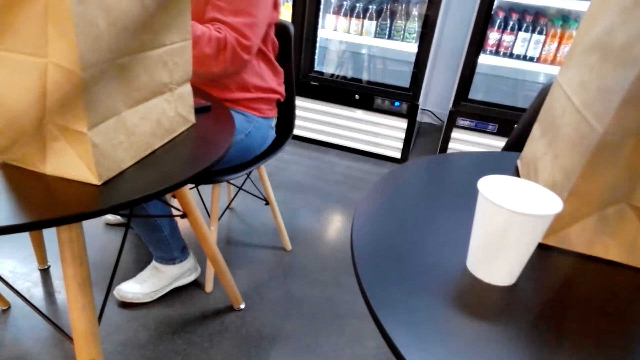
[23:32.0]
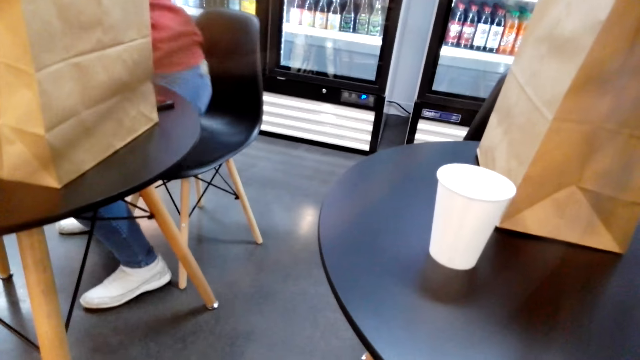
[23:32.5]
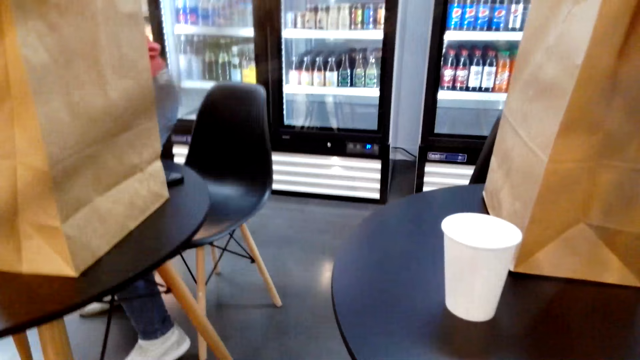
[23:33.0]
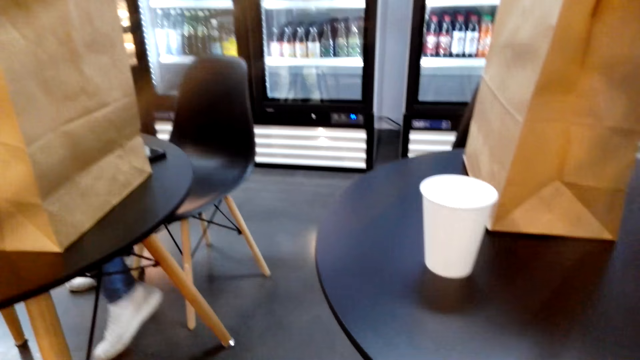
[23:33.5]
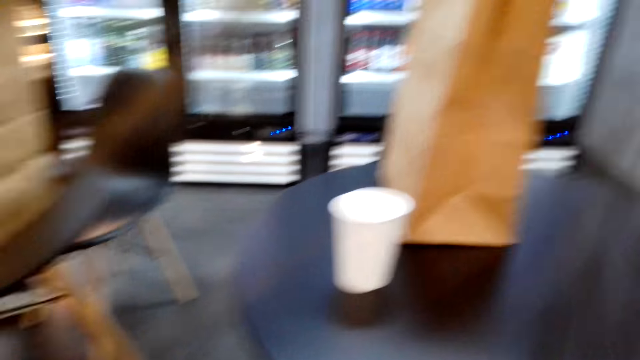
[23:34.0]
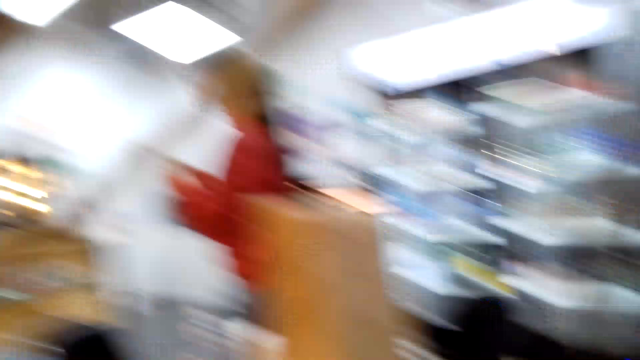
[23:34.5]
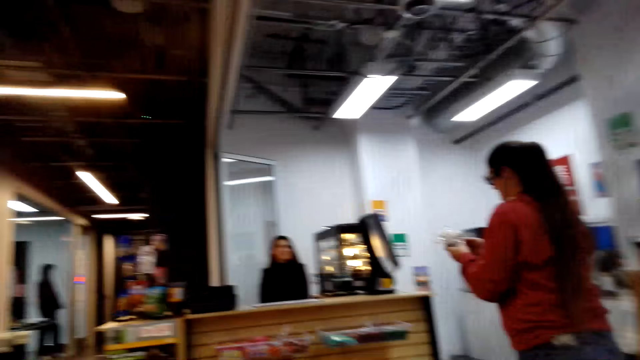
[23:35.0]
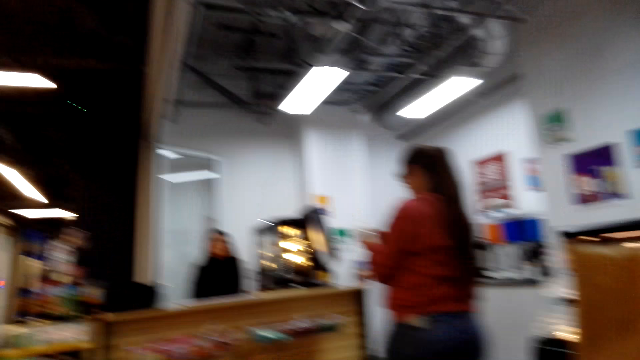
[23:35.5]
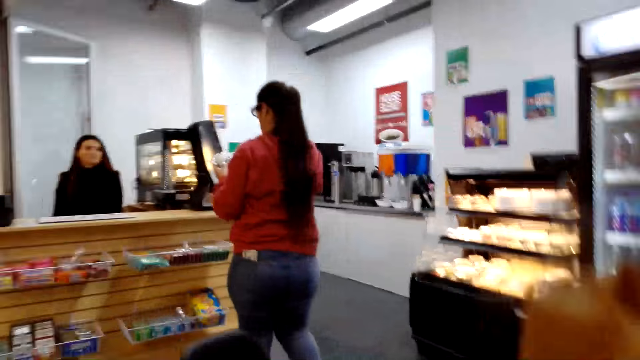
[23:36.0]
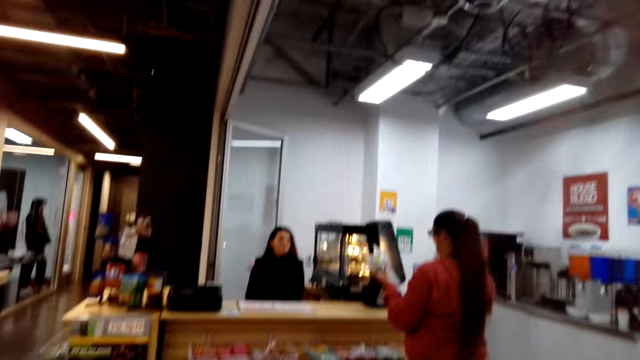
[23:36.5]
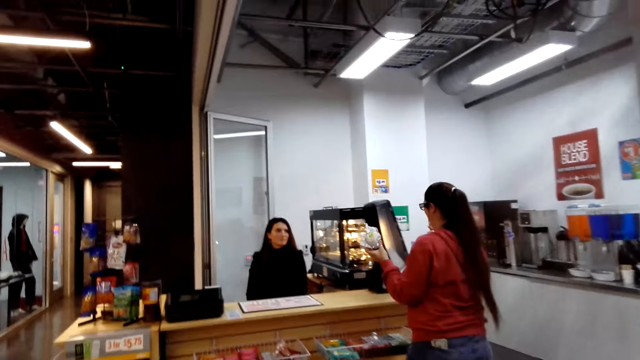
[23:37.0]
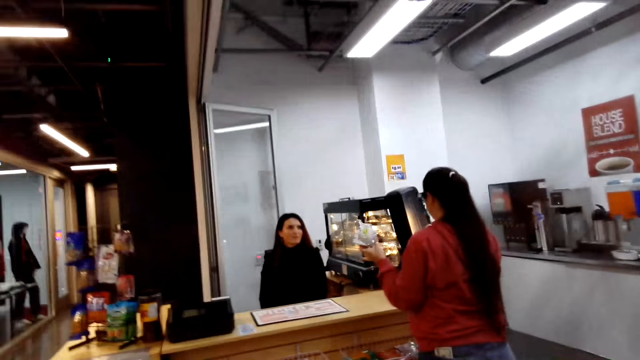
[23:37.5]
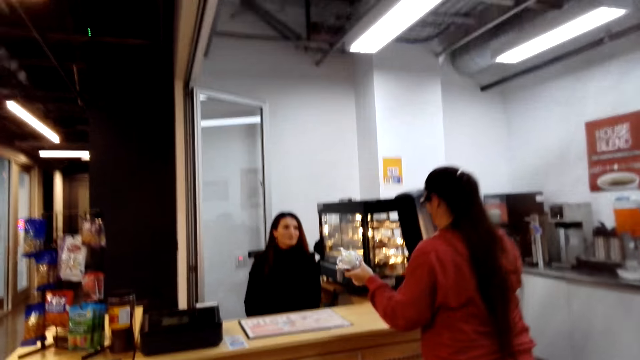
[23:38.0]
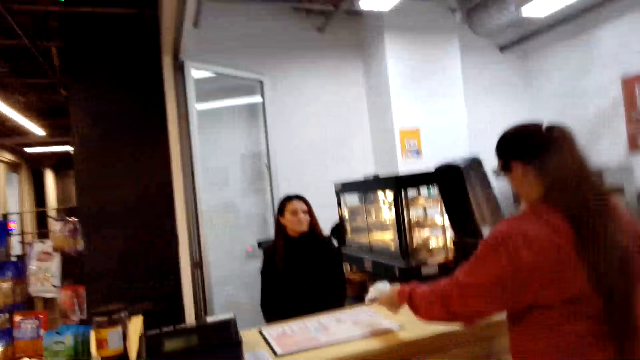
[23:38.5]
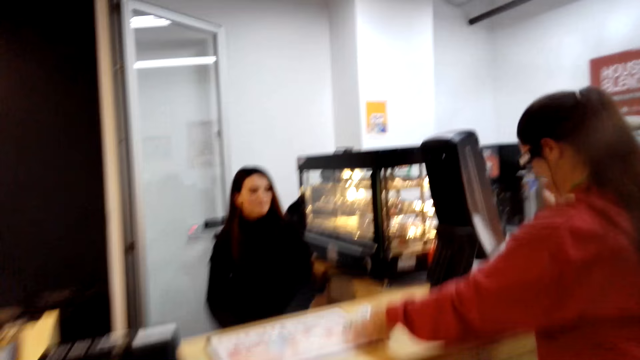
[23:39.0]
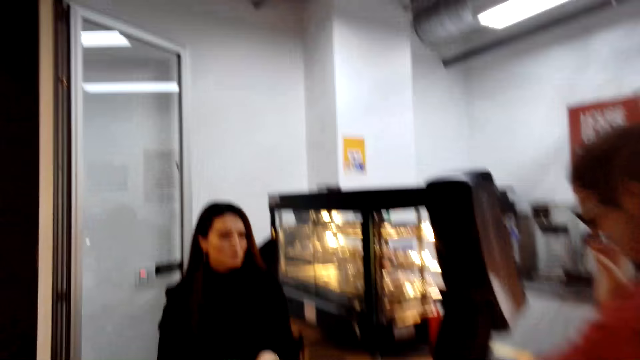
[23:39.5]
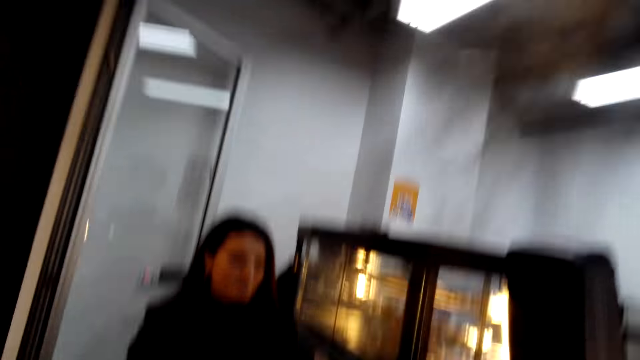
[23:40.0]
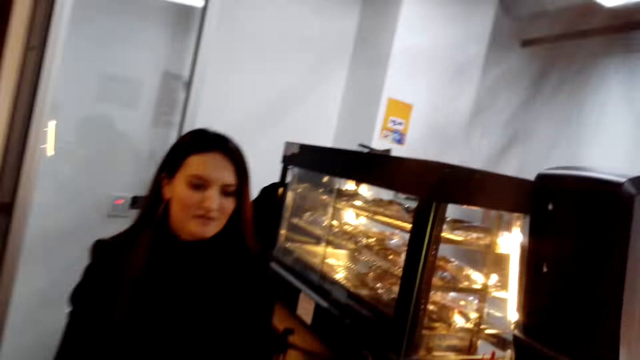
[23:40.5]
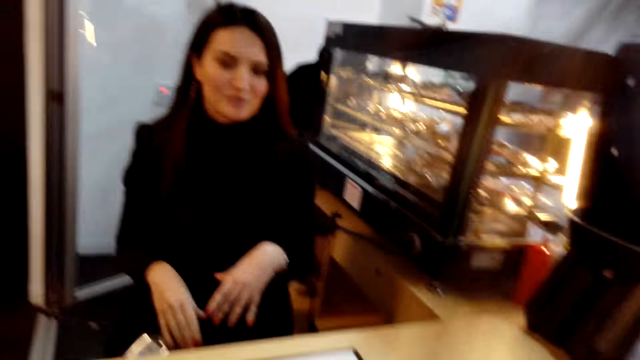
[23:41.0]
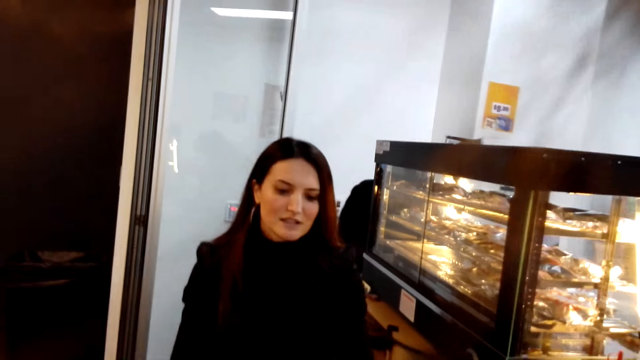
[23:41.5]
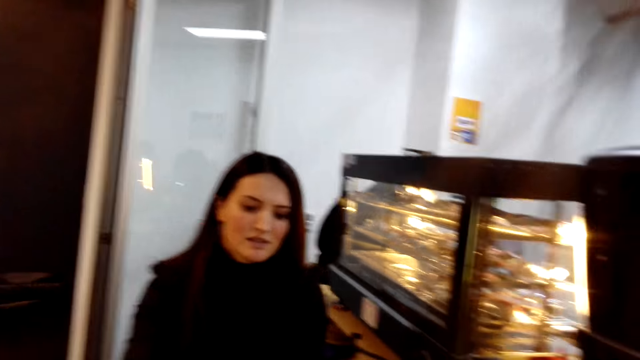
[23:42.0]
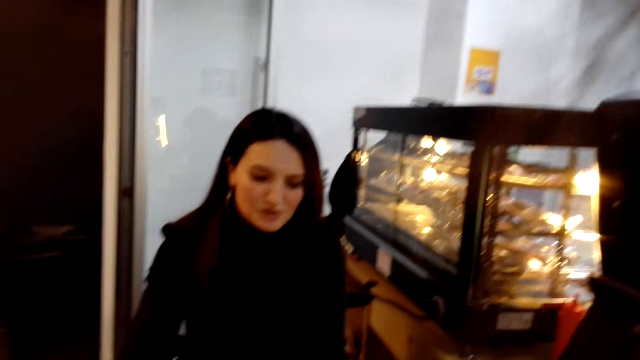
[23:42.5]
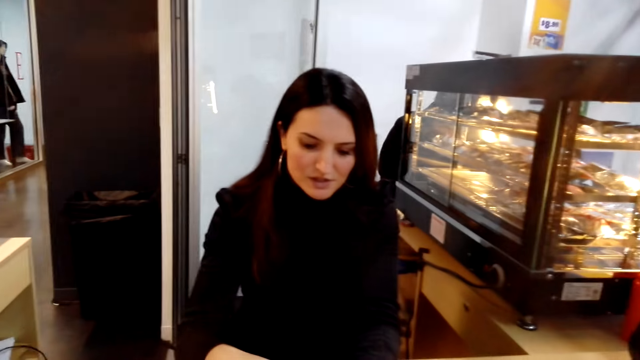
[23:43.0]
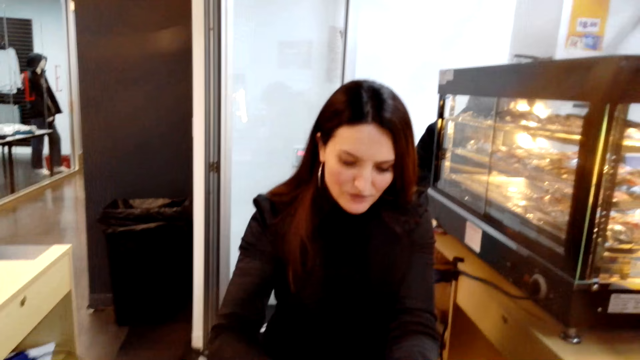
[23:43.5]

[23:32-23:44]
A woman walks away from the camera wearer. The camera wearer talks to the woman. They walk towards the woman. Another woman places something on the counter. The camera wearer talks to another woman.

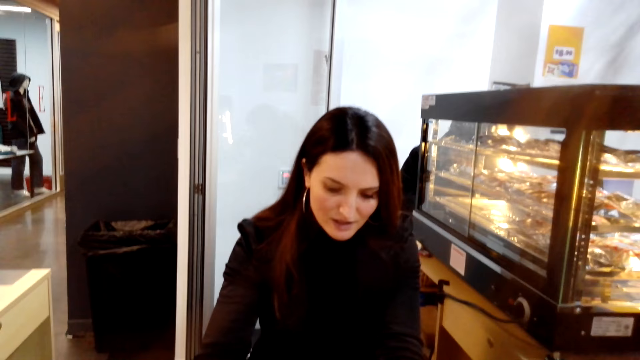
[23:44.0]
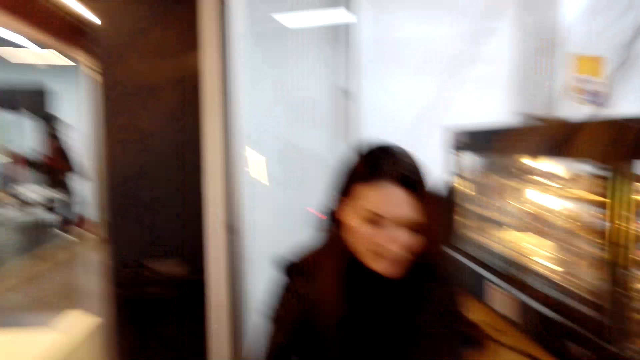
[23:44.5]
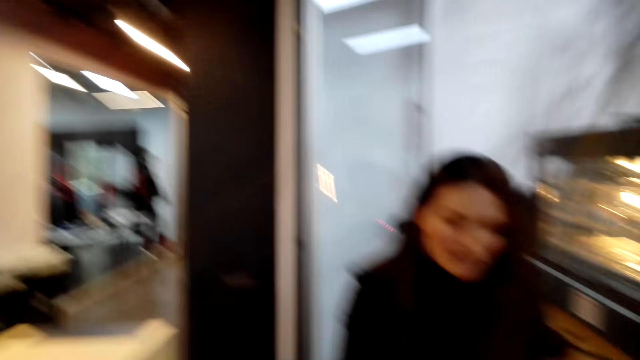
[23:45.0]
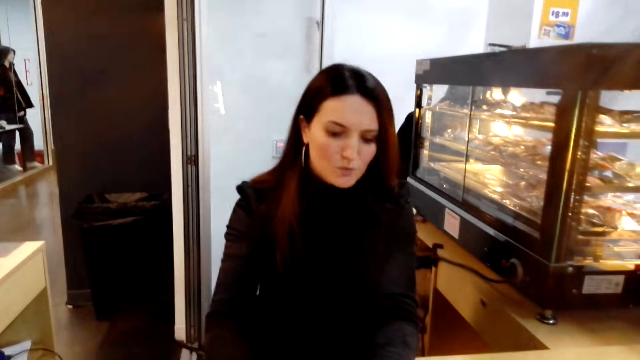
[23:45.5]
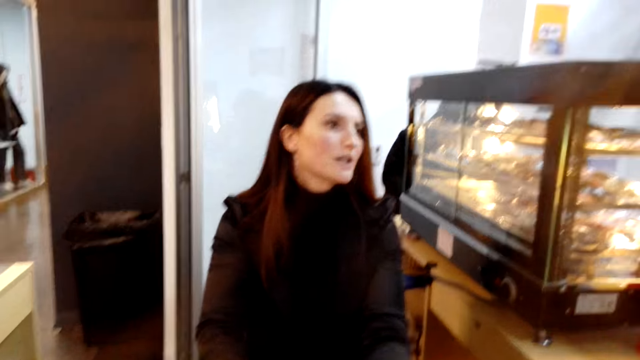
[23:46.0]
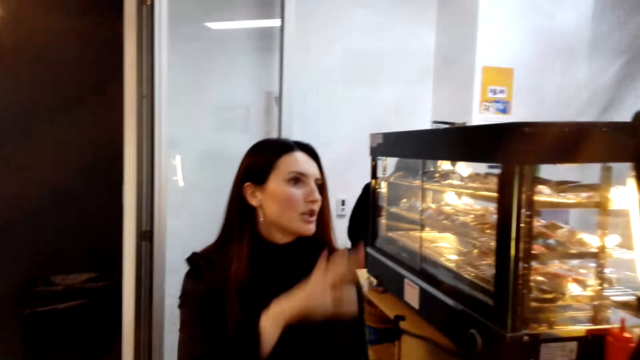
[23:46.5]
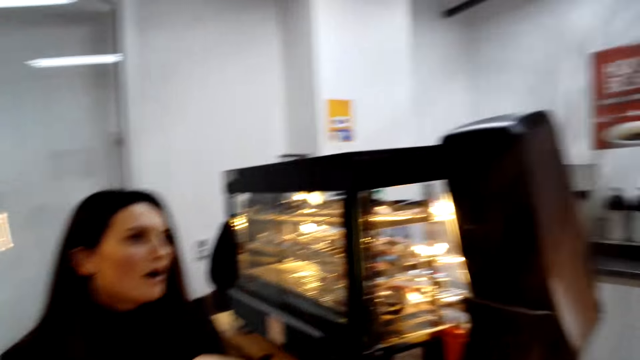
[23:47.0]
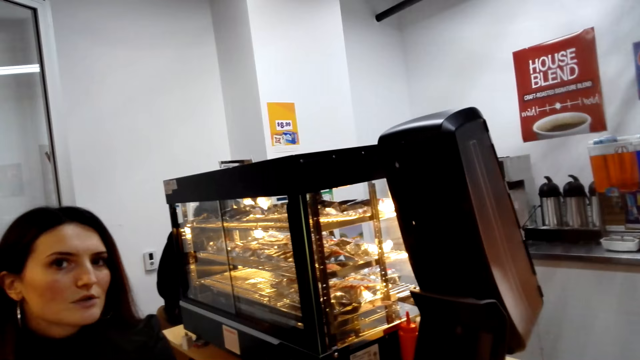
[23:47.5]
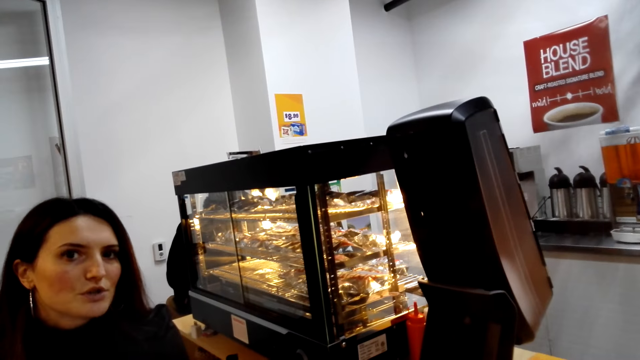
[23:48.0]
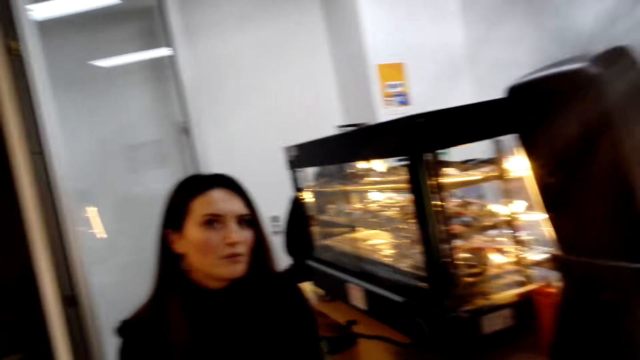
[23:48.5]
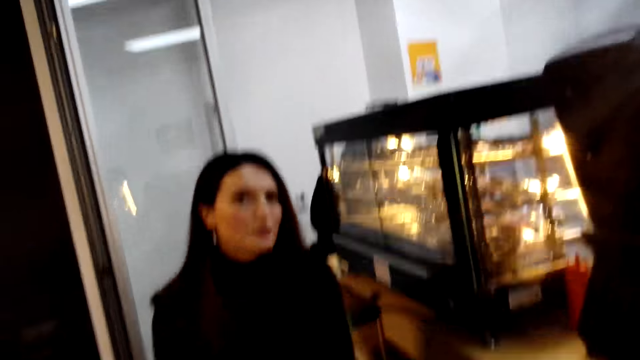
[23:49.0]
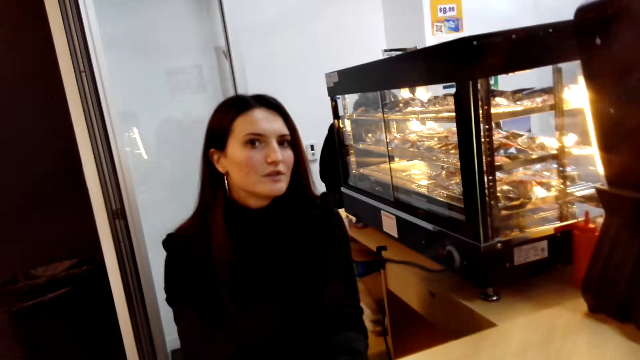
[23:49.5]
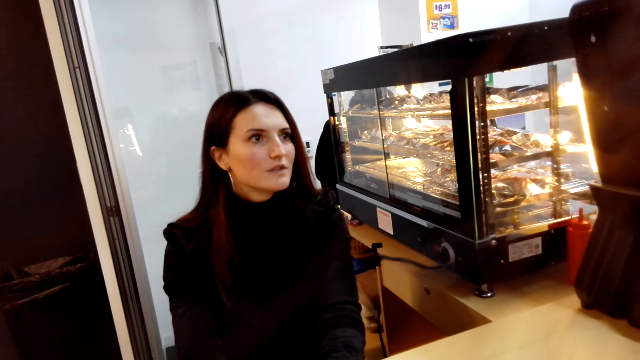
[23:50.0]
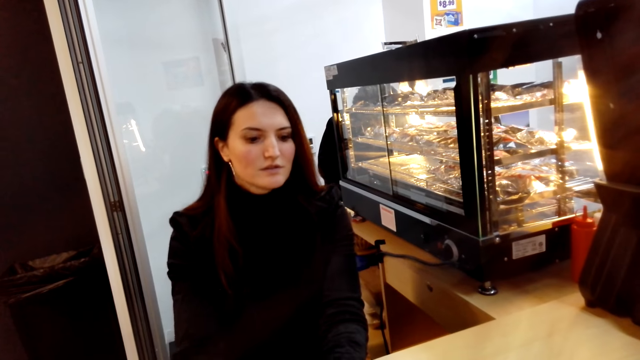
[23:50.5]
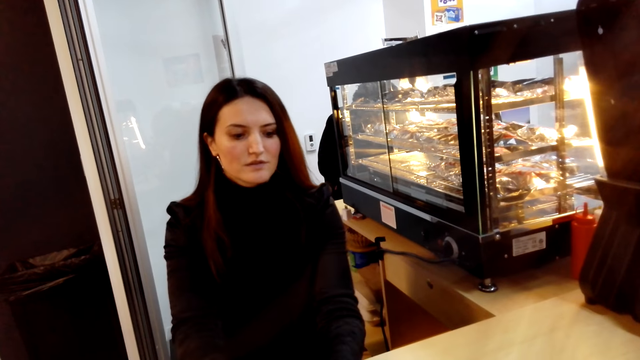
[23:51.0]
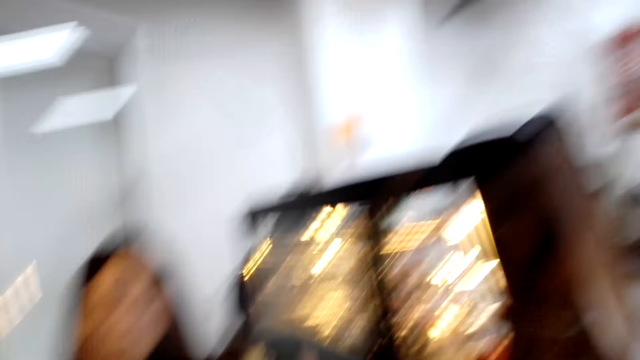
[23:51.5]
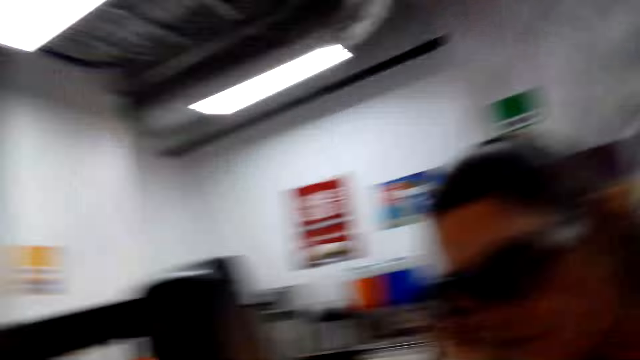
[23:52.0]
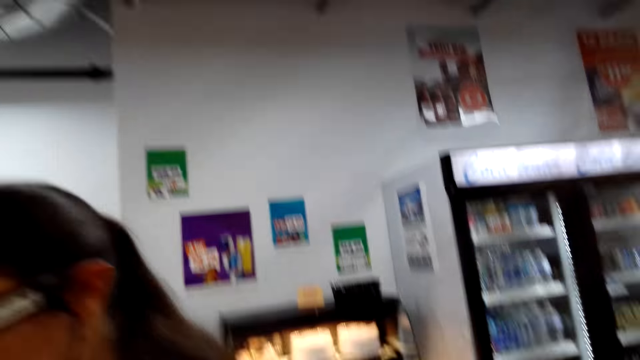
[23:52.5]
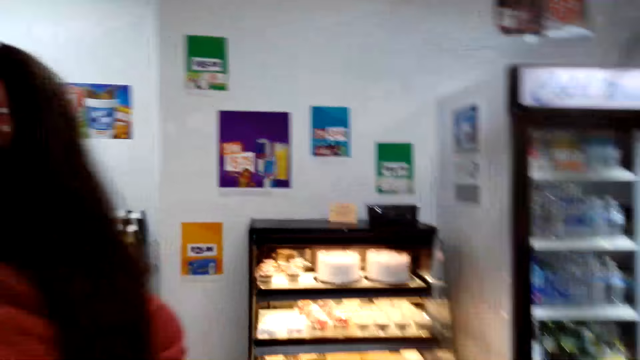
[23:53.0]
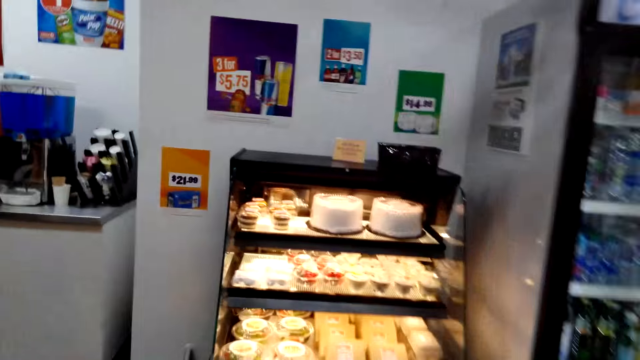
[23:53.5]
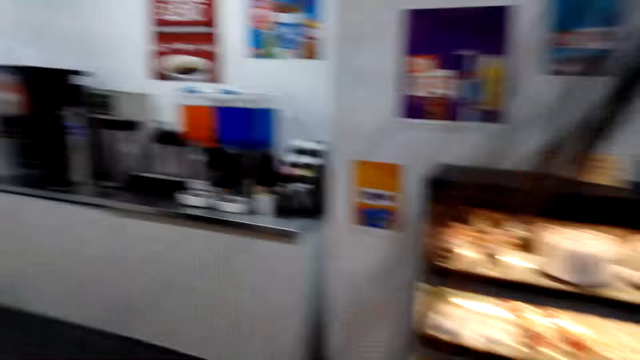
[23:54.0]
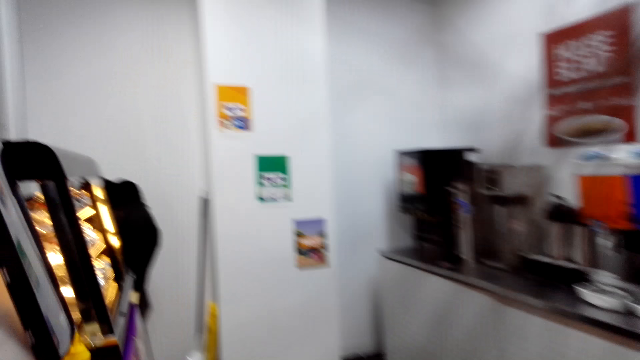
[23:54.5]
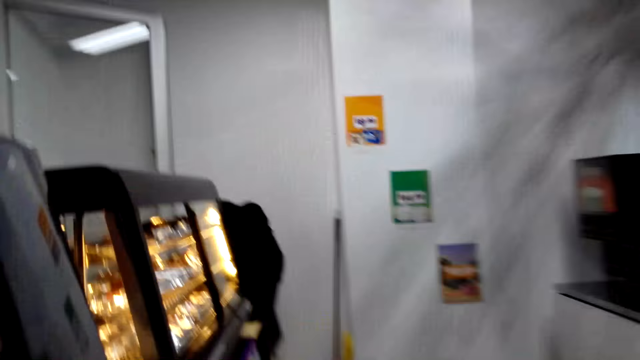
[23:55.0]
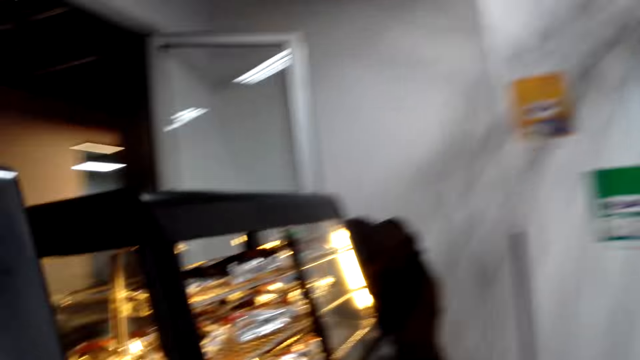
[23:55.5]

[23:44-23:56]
The camera wearer walks towards the display cabinet.
